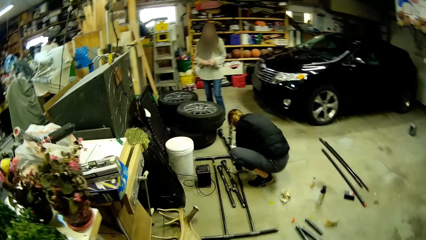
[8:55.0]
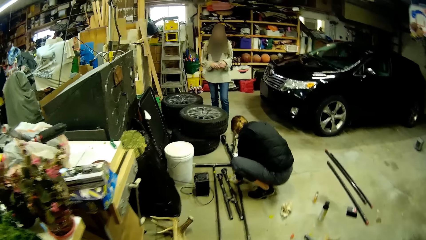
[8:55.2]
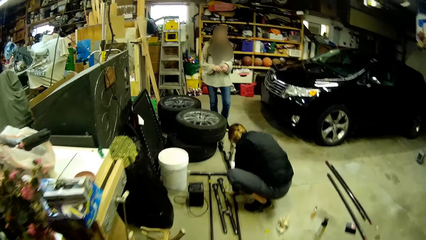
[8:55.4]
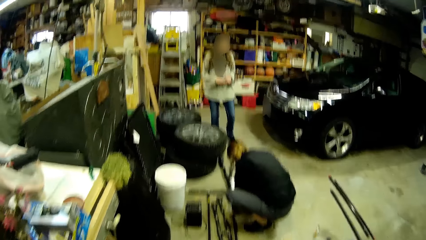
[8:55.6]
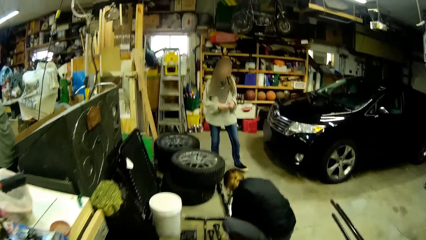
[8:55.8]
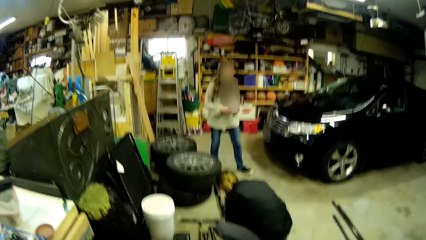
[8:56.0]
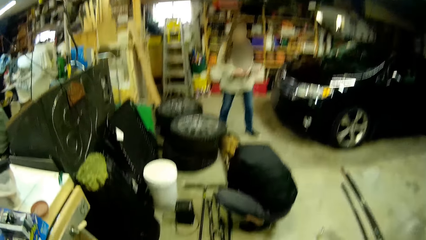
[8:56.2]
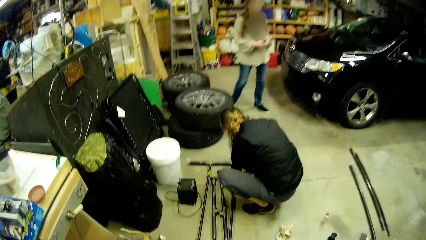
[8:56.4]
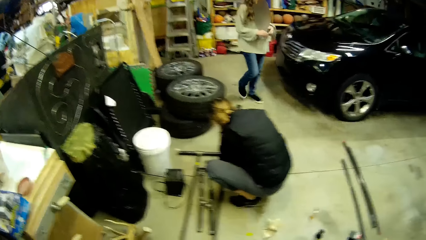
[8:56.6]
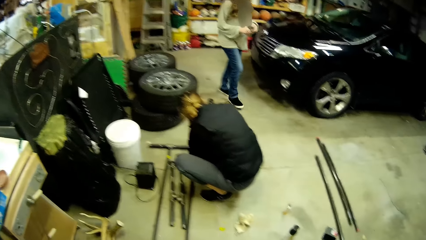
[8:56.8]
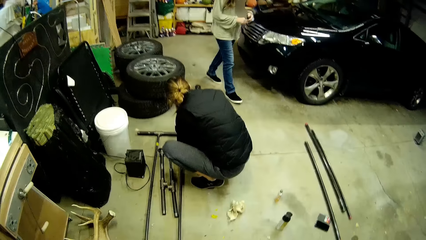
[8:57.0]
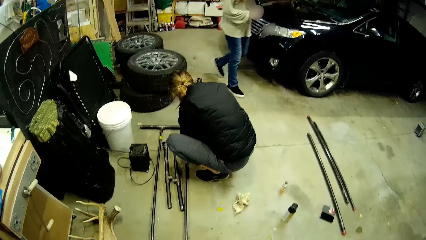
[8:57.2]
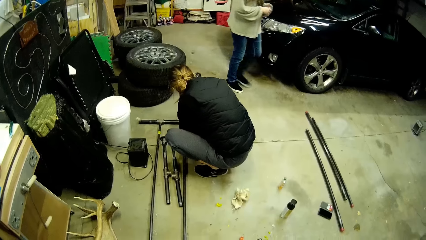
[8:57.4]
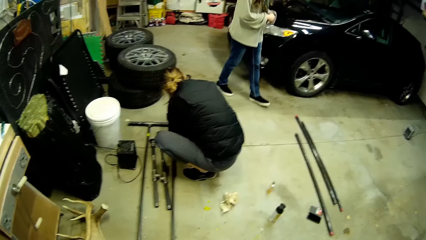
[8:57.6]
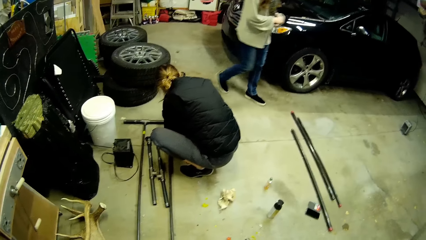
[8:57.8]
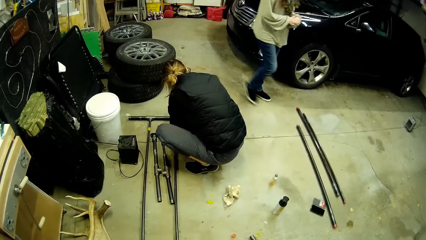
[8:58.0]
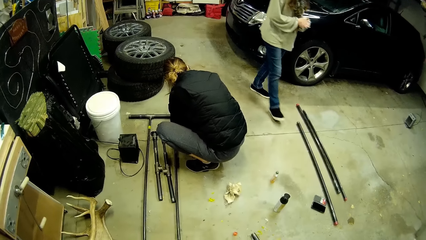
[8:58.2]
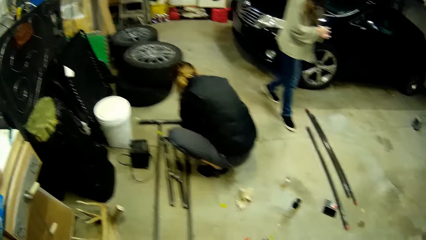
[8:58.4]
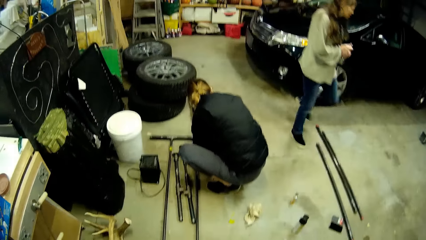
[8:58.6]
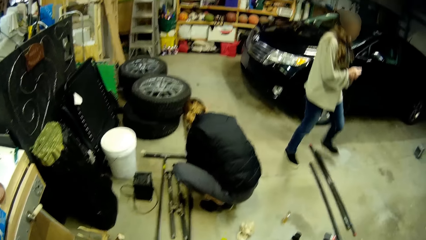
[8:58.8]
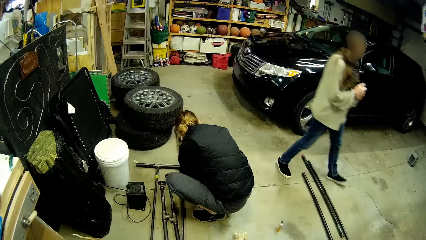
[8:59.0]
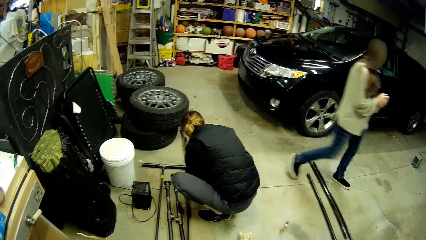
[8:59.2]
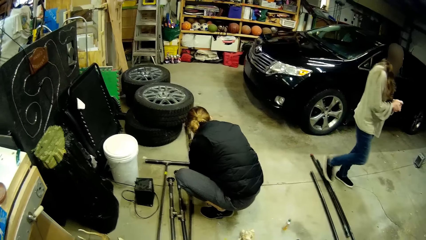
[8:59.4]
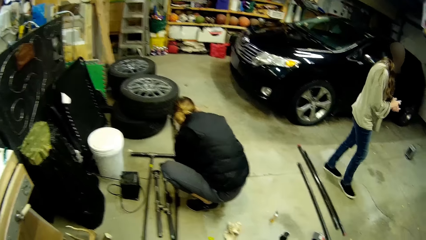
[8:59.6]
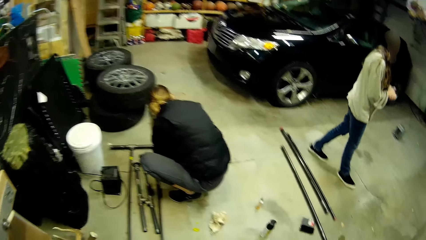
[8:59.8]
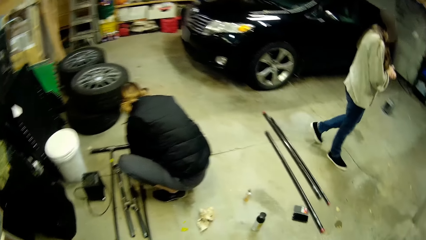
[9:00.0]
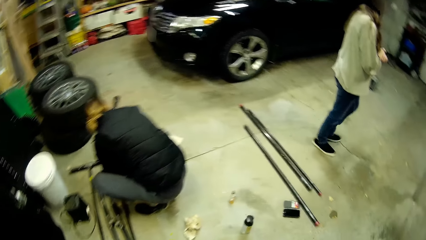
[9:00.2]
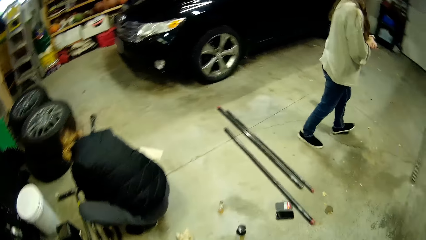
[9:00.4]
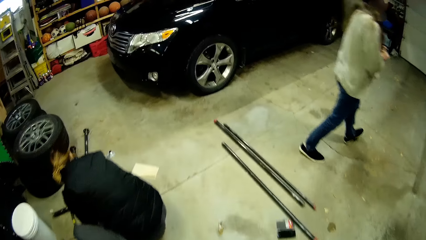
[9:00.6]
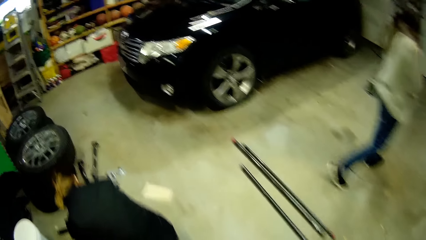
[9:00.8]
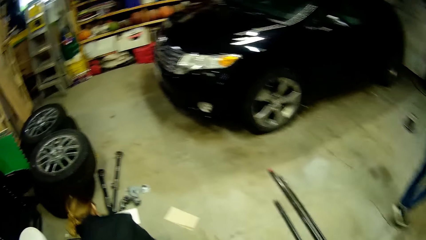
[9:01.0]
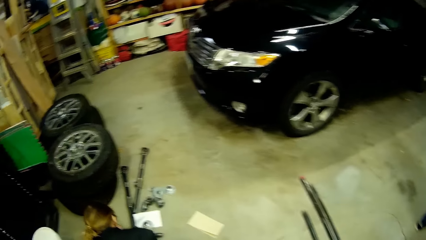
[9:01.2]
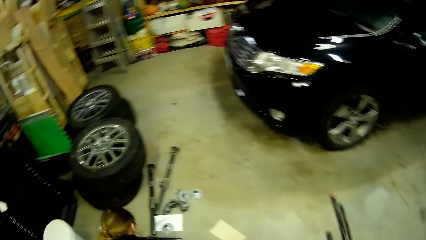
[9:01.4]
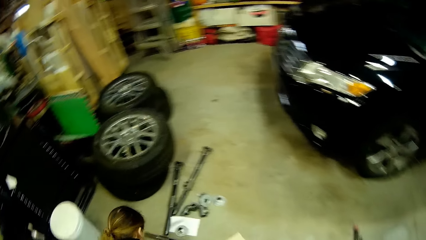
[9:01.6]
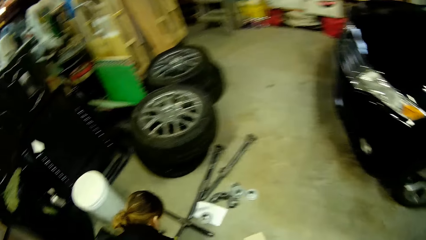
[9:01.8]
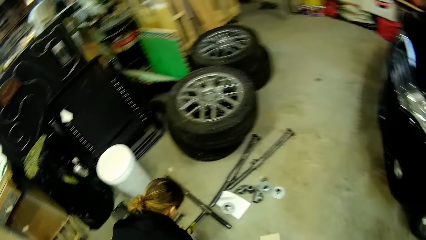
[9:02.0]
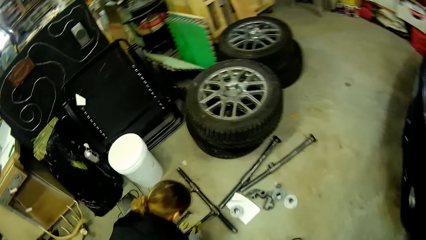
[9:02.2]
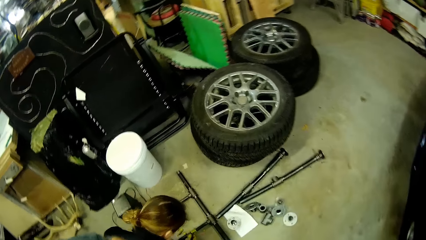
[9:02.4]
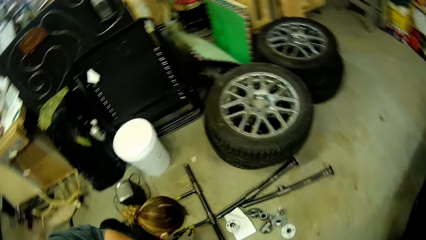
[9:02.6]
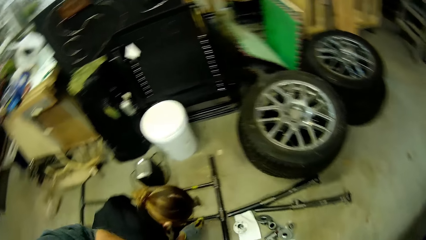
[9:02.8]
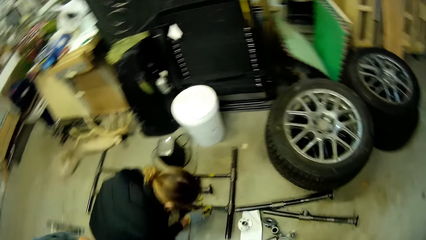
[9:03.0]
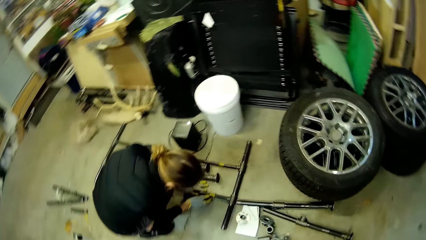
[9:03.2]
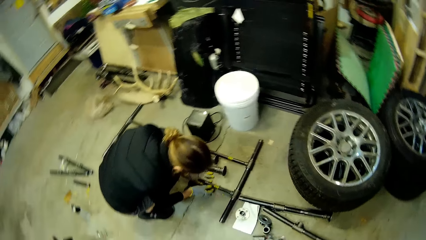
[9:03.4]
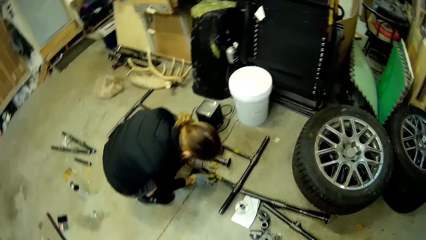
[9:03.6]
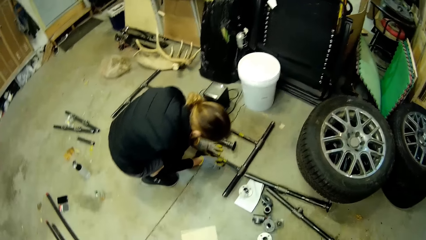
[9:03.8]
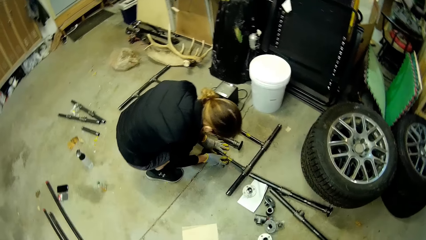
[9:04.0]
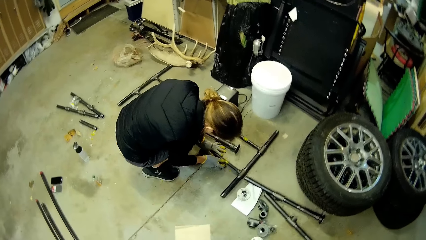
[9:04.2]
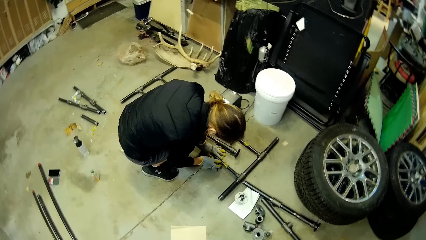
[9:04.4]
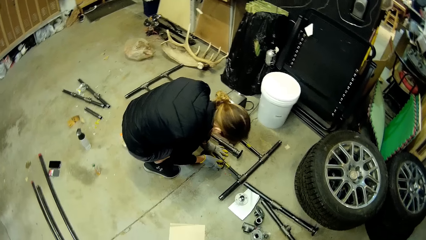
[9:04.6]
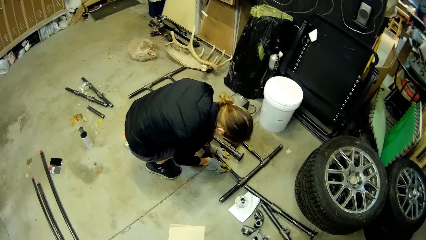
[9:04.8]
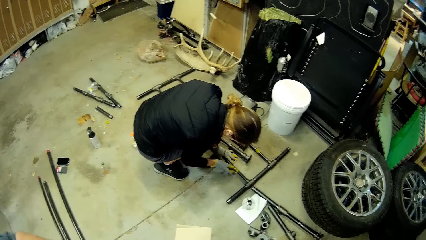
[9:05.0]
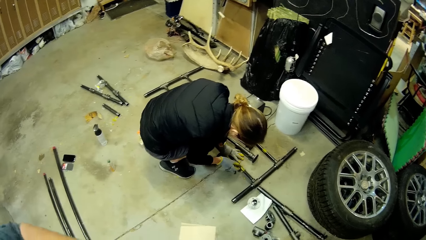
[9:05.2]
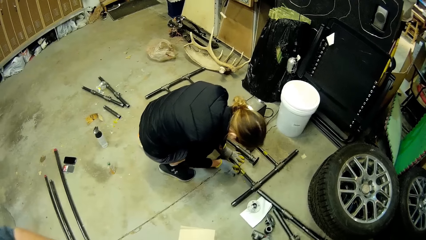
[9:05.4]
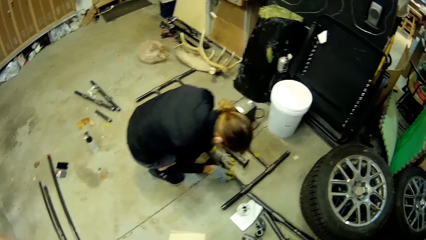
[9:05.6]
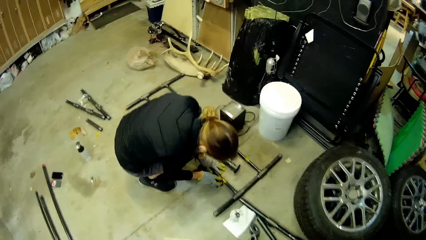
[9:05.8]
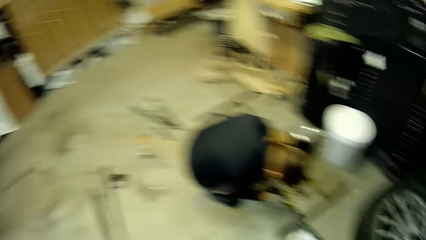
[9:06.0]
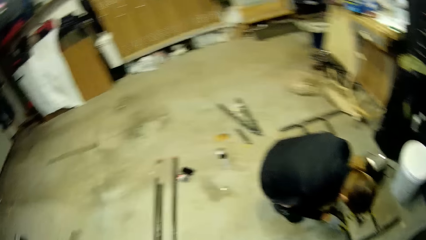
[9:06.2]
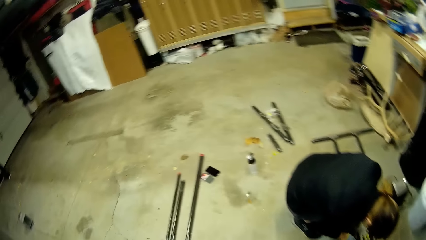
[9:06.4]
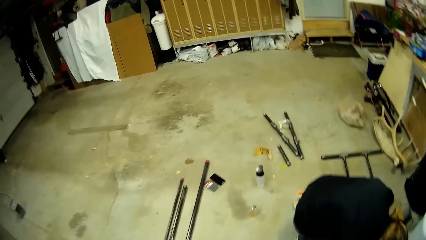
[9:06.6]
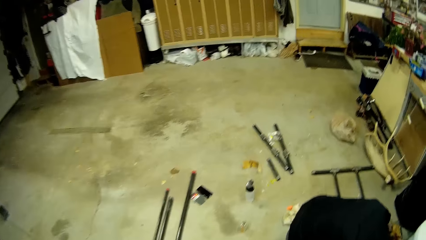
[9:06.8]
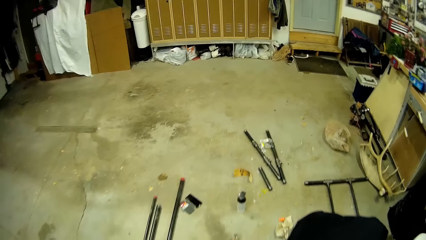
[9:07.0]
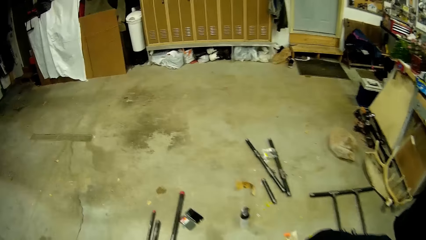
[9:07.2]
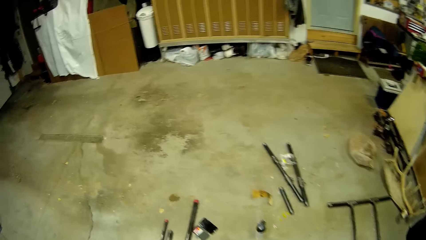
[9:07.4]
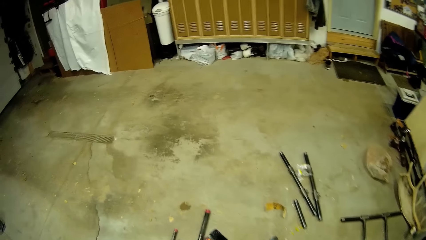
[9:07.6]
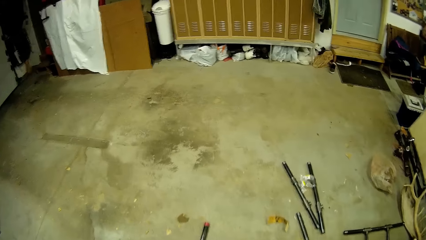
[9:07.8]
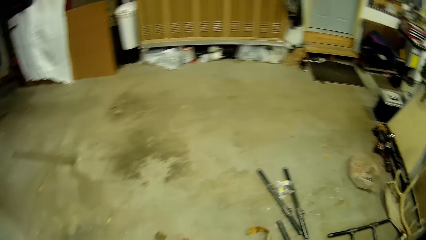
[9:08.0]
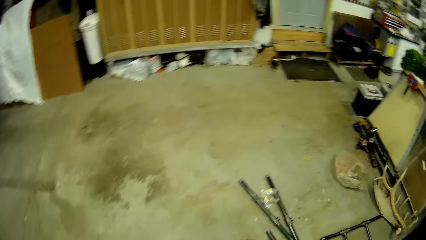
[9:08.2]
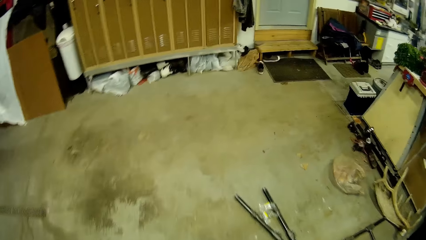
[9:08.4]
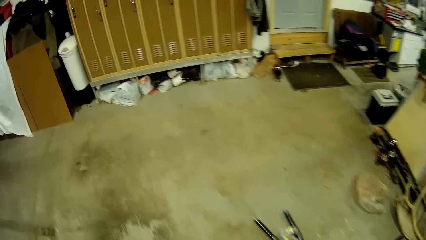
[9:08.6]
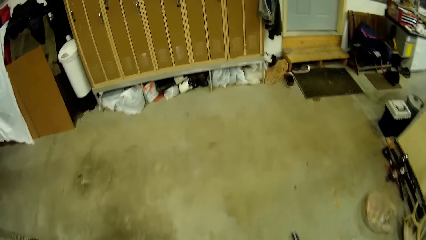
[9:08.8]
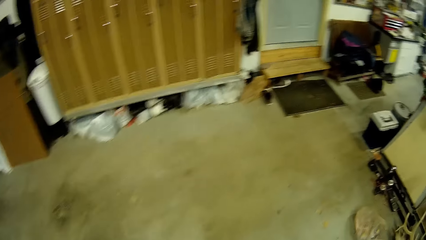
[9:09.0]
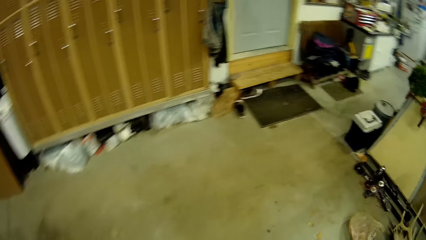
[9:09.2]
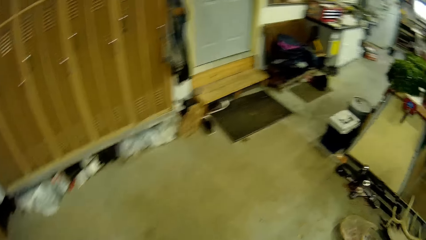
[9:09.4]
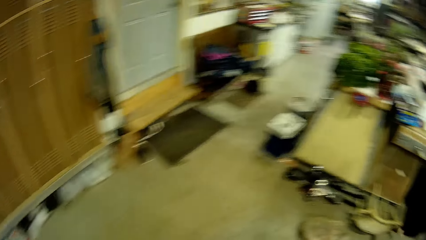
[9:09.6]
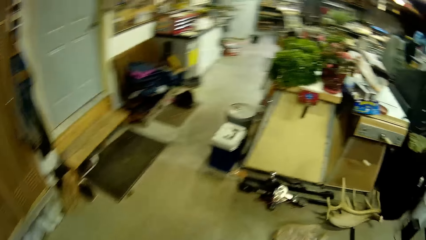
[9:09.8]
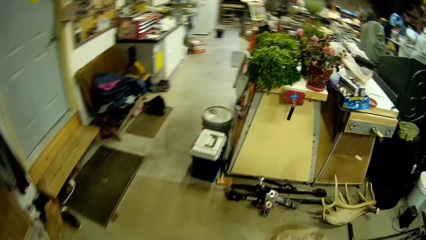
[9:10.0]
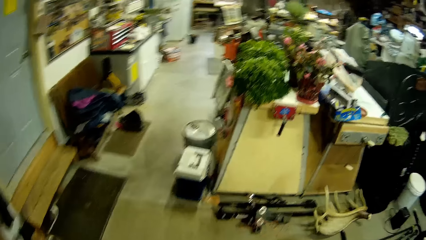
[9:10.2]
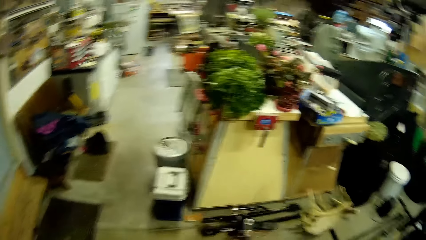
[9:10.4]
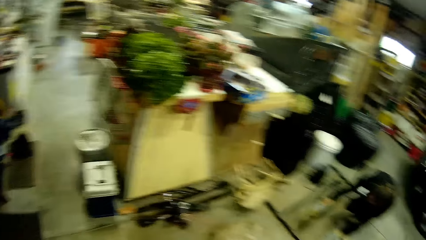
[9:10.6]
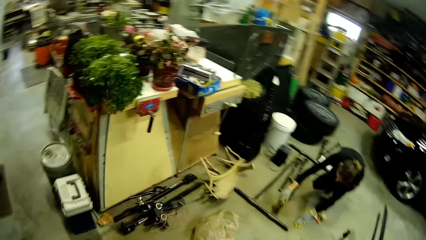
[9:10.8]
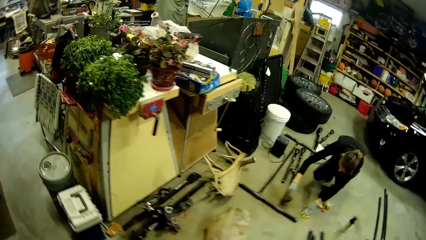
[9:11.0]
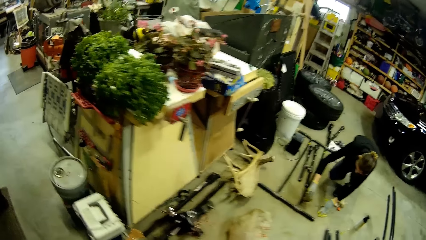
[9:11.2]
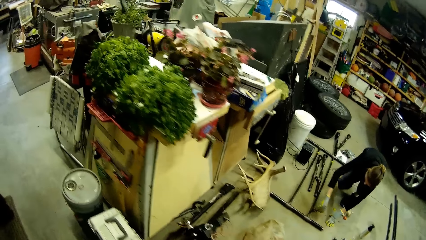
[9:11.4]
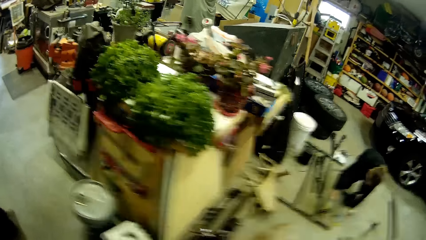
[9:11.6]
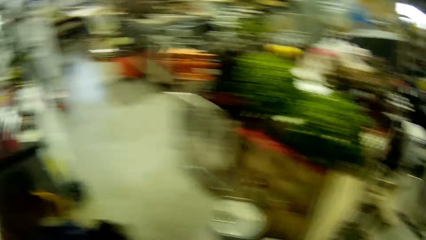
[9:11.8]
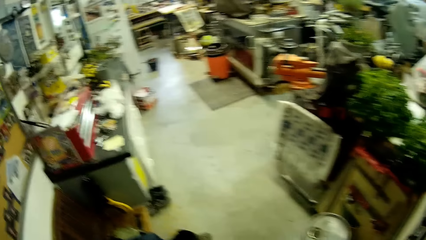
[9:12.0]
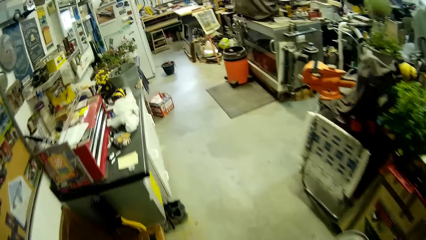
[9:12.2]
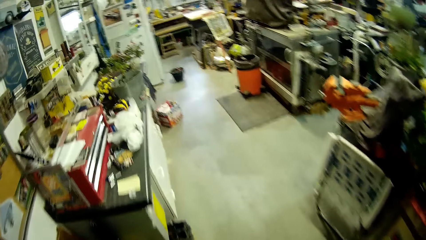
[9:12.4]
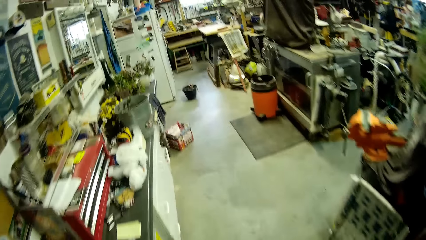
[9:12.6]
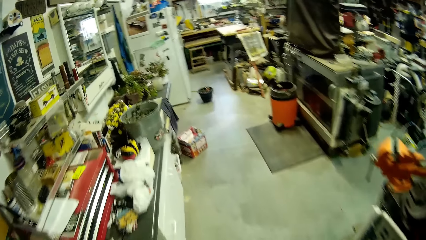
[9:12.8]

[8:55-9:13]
A woman walks in front of the camera wearer. Another woman interacts with a steel pipe on the floor with her gloved hands. The camera wearer walks away from the other woman towards the table.
